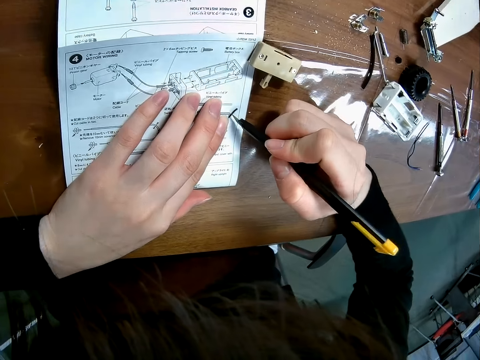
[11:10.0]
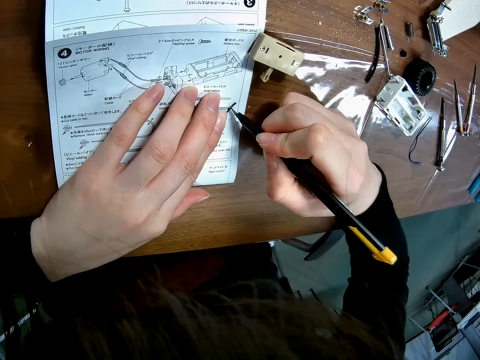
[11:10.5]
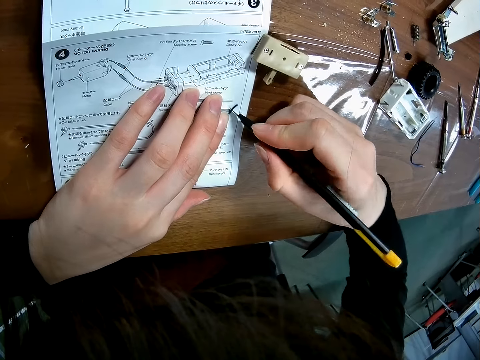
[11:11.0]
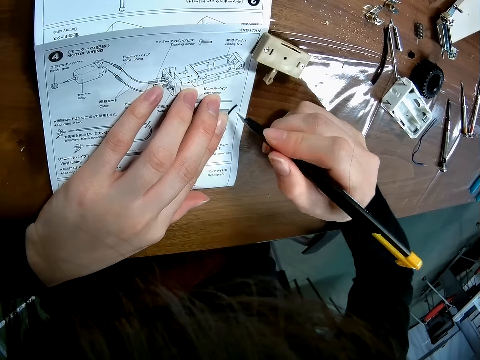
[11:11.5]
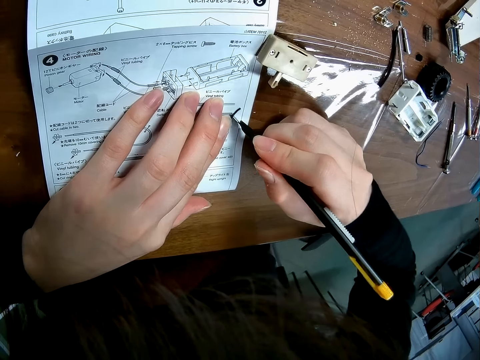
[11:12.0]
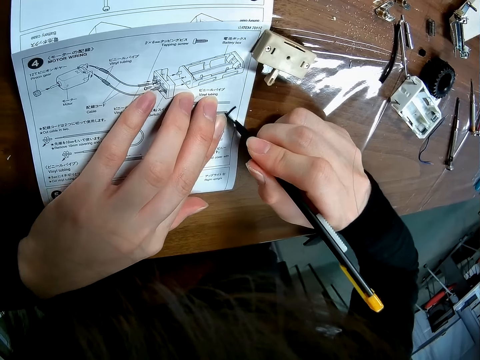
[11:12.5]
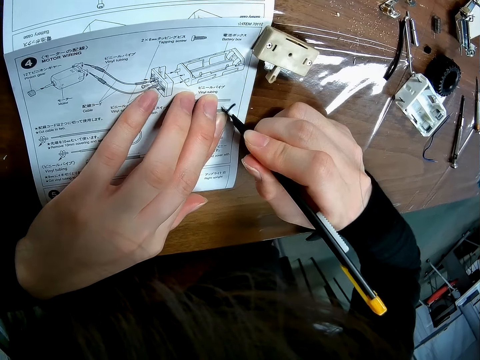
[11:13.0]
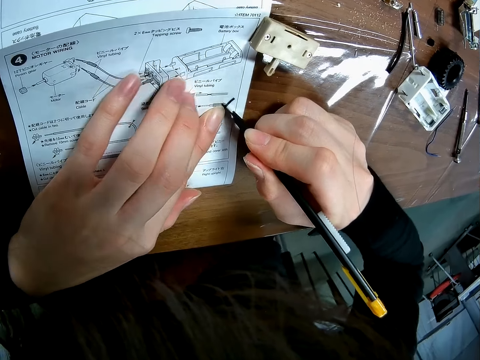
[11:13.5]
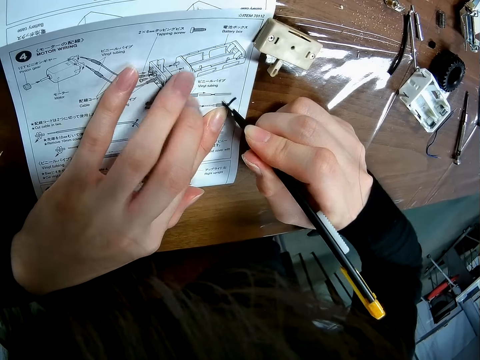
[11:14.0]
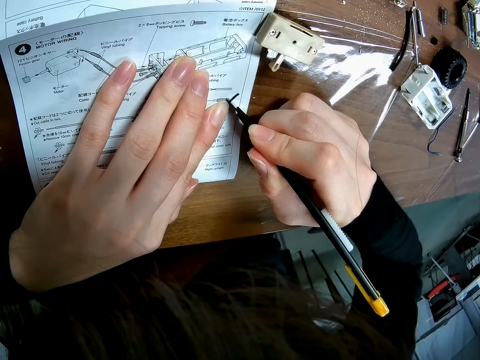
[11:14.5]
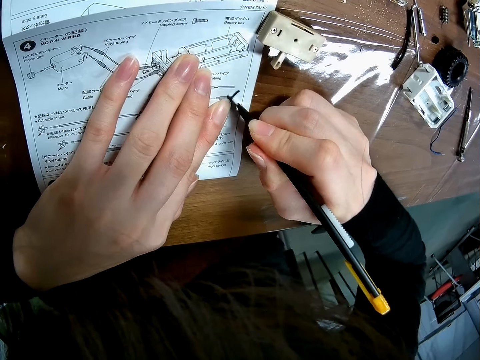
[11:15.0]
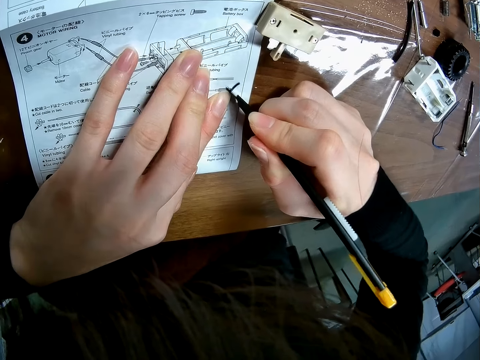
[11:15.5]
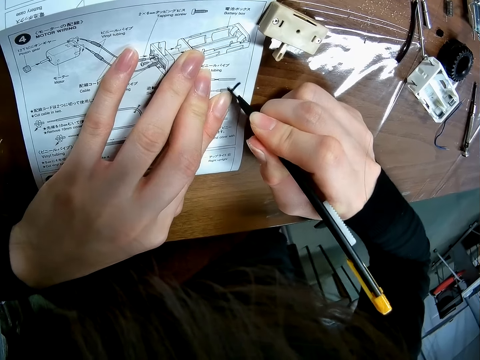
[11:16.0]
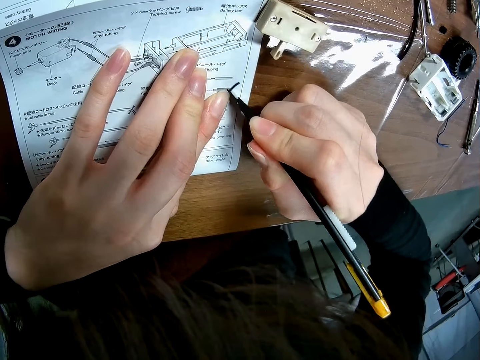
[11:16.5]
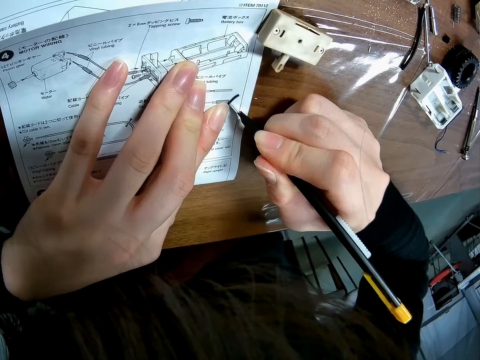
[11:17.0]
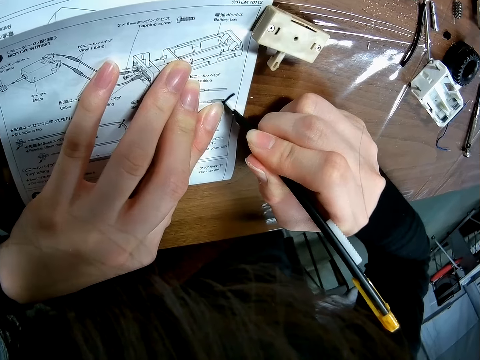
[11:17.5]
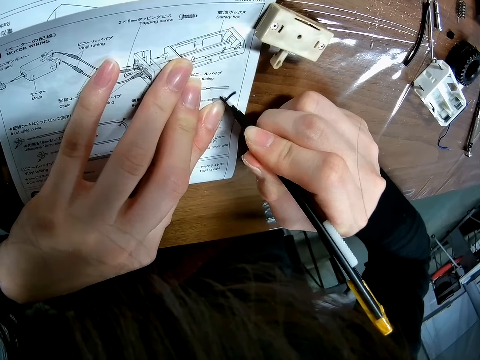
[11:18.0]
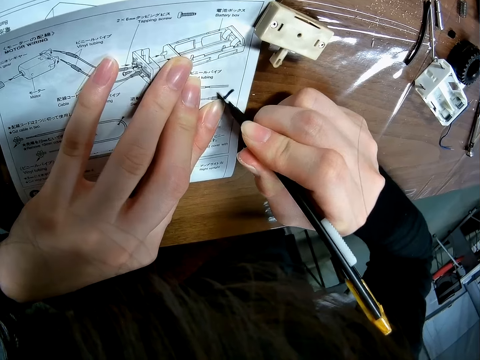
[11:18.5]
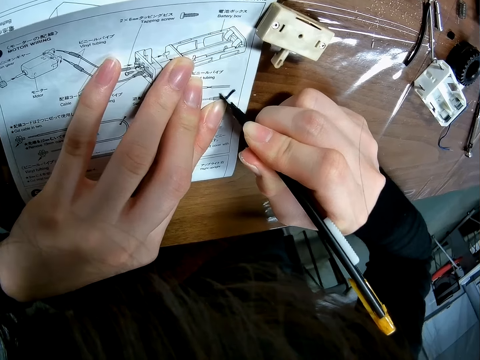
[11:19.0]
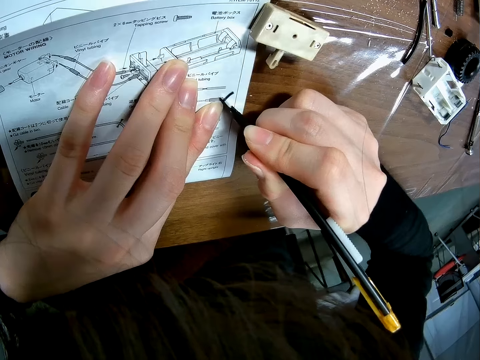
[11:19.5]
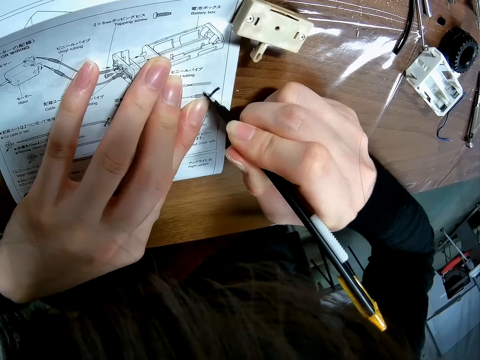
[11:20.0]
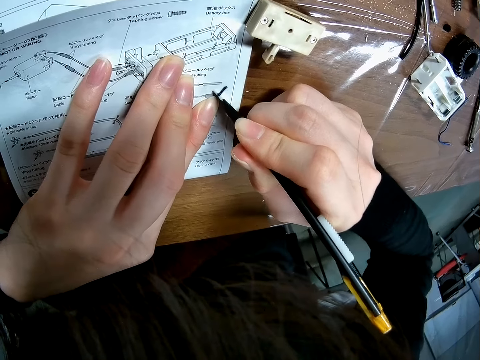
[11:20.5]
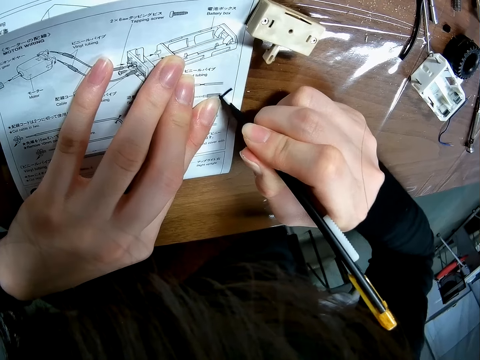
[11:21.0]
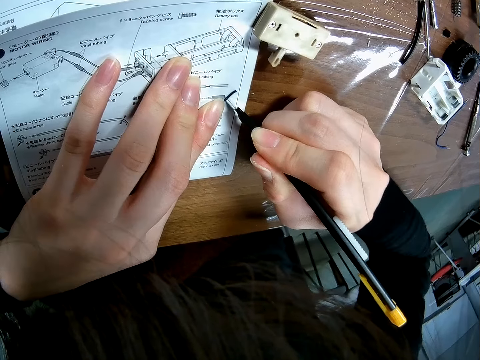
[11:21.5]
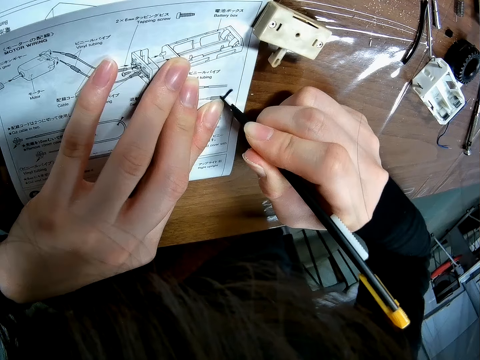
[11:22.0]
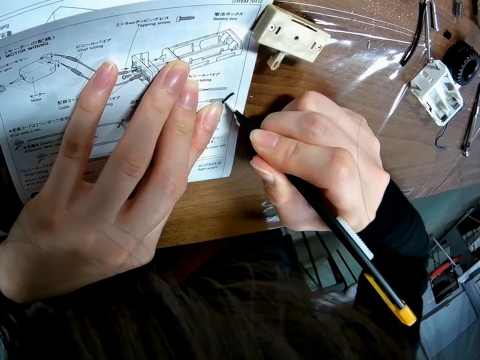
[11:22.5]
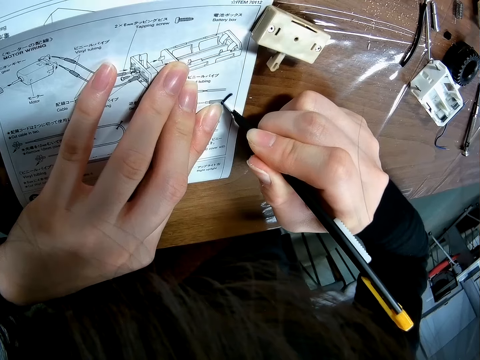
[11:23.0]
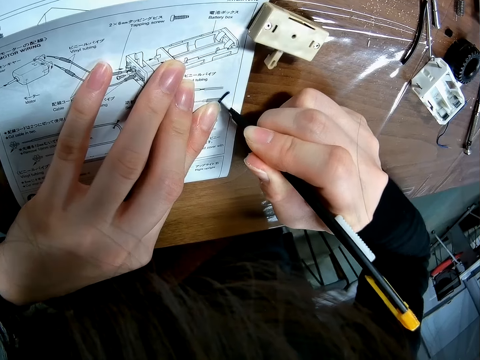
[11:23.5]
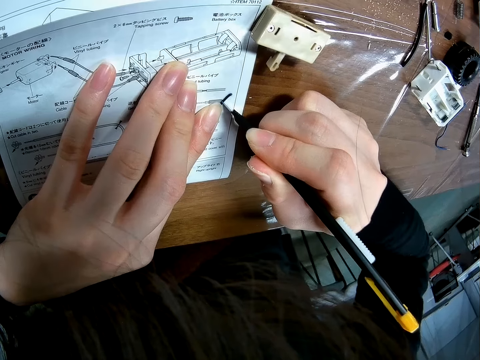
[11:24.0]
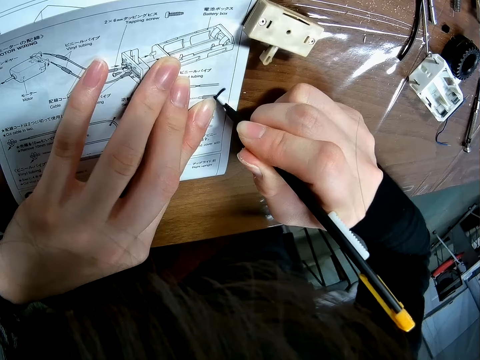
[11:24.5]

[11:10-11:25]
The camera wearer cuts the wire with the blade.

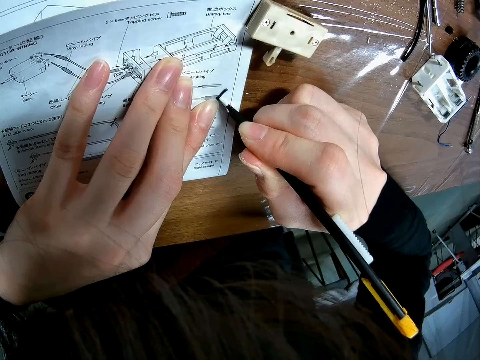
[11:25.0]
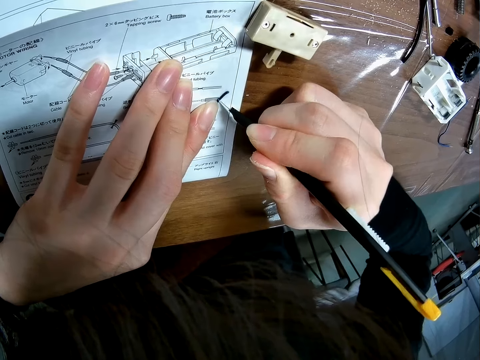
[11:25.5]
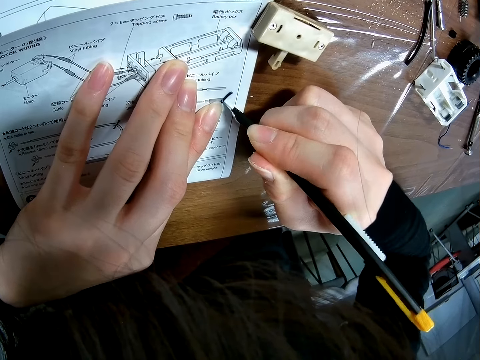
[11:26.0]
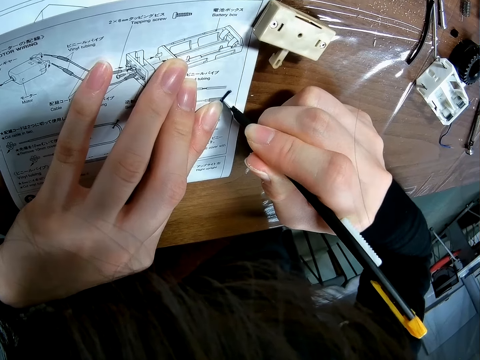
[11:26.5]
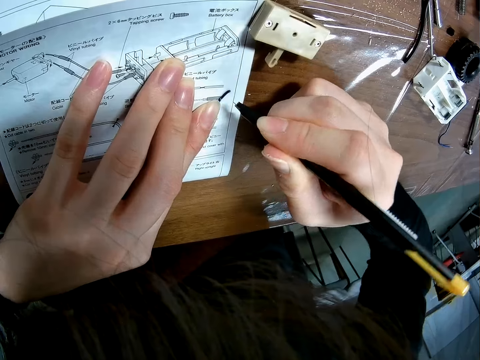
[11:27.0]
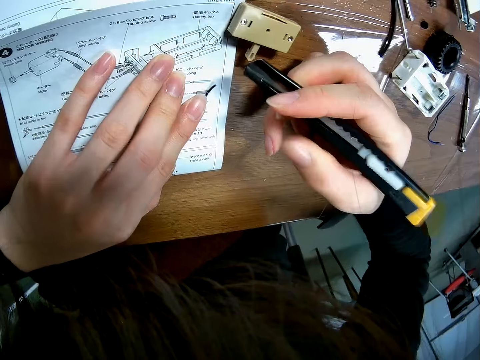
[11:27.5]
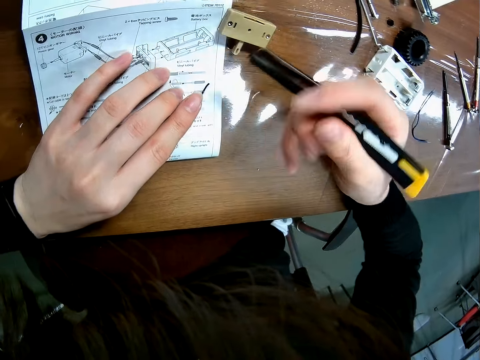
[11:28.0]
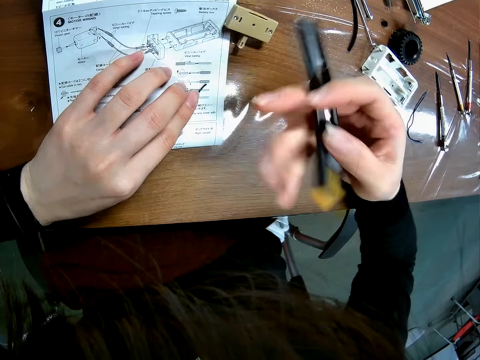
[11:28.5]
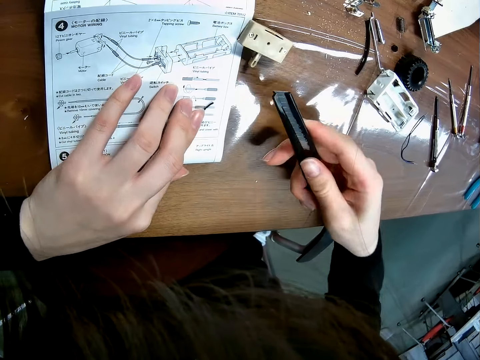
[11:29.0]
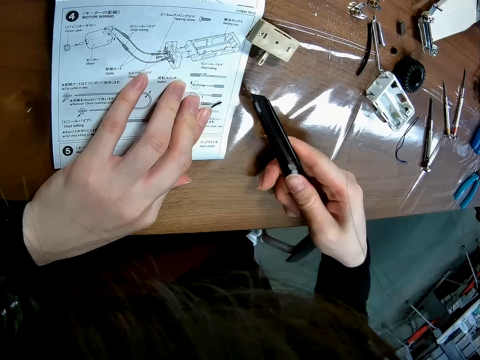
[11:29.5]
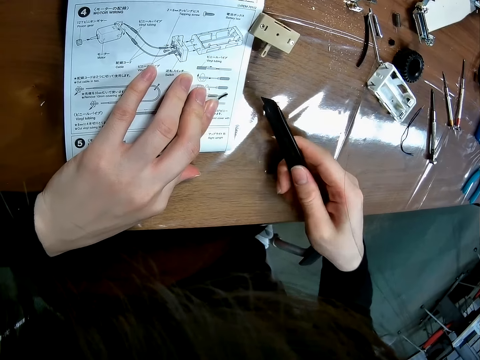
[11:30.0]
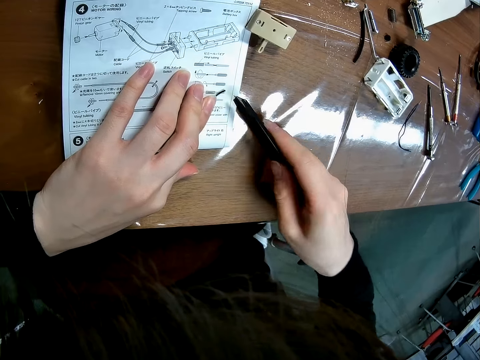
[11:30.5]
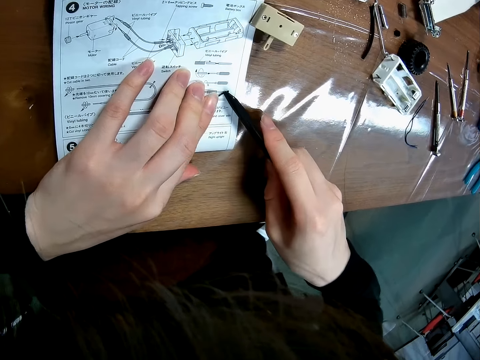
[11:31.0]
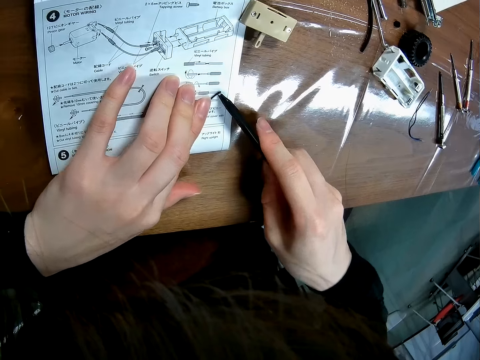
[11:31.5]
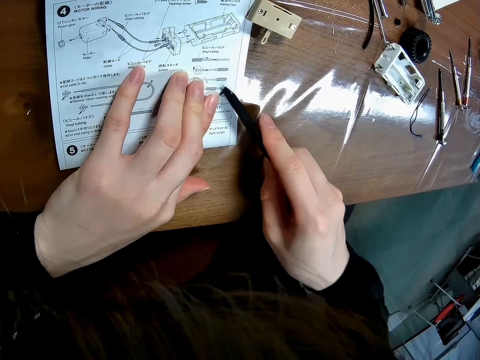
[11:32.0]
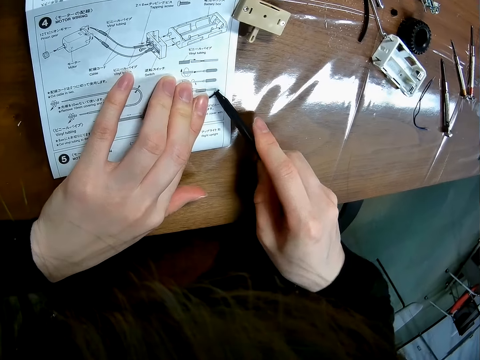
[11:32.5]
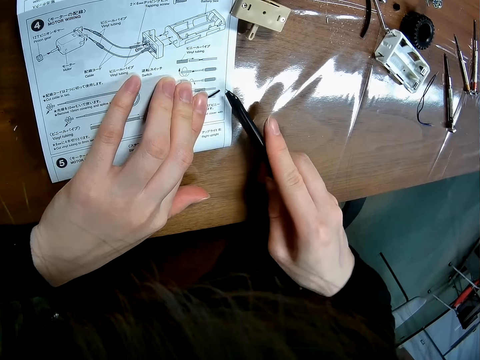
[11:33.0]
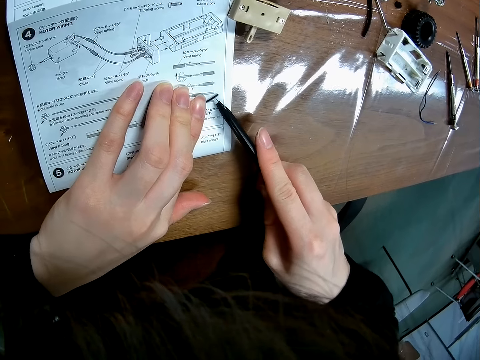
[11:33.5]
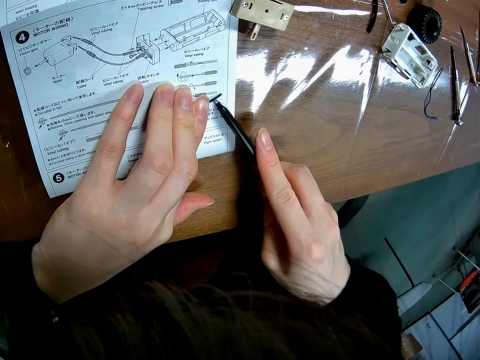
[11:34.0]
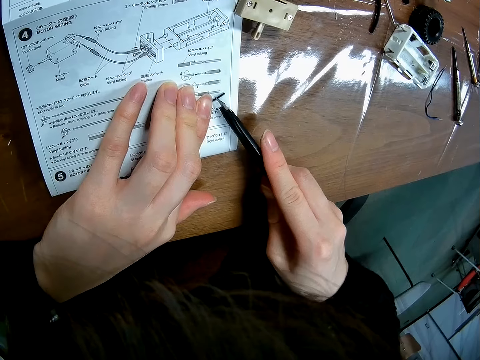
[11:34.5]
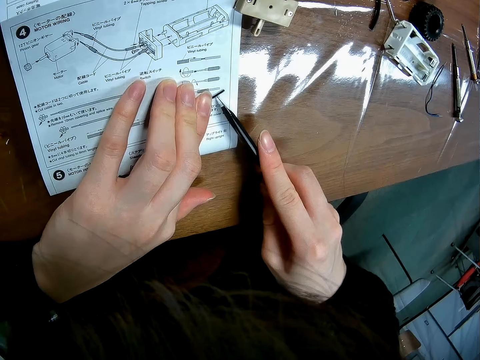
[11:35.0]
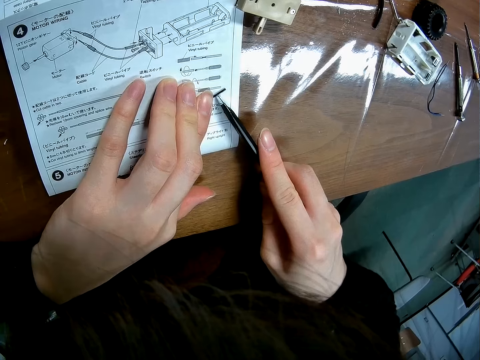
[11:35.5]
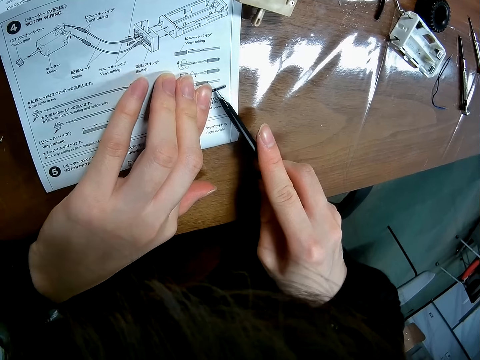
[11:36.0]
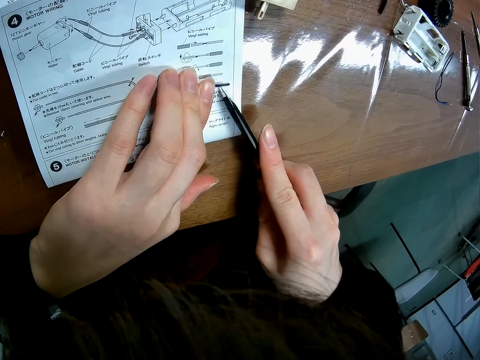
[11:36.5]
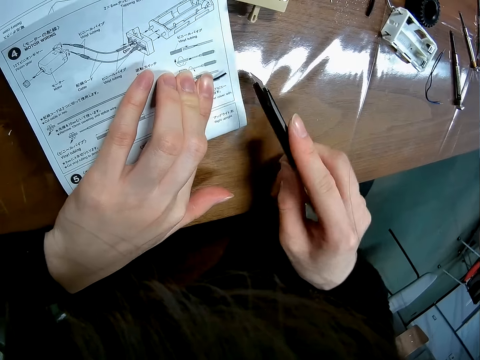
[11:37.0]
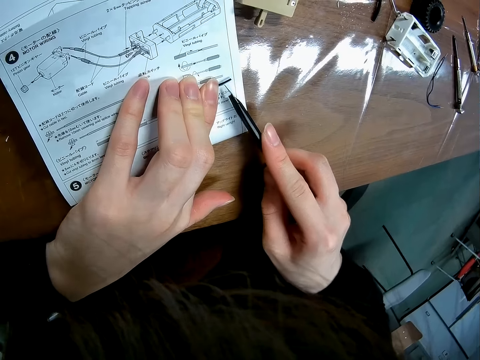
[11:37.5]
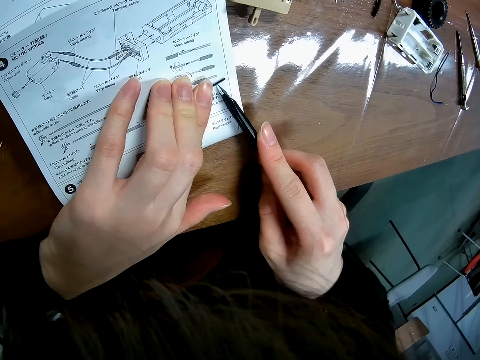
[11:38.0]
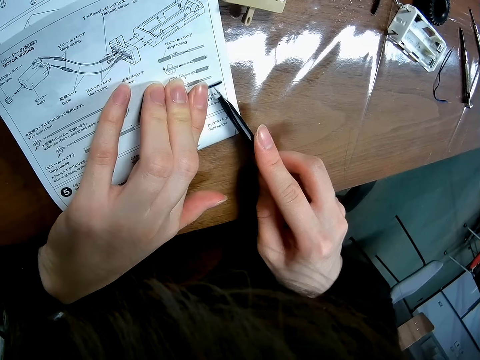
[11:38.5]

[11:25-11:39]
The camera wearer adjusts the utility knife. They cut the wire with the blade.
